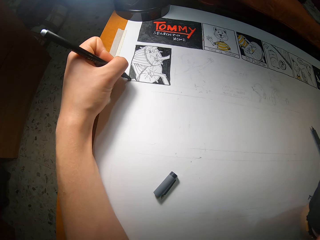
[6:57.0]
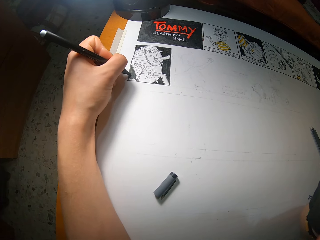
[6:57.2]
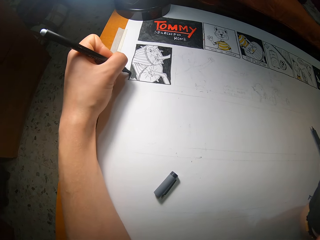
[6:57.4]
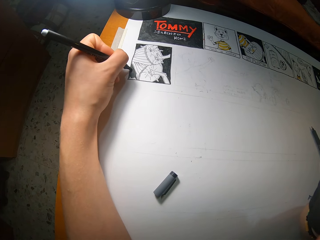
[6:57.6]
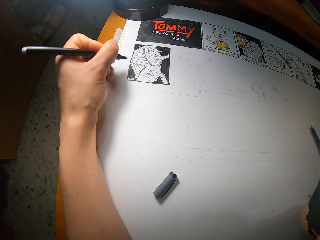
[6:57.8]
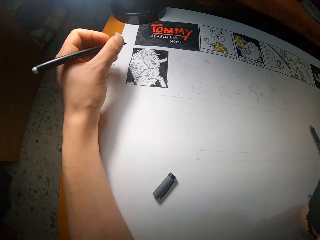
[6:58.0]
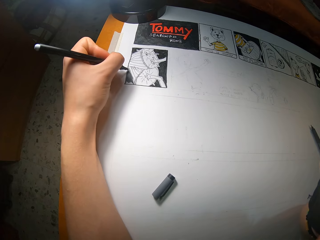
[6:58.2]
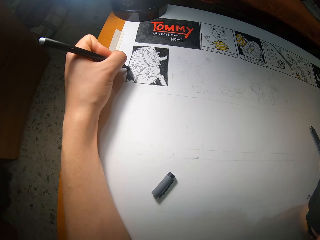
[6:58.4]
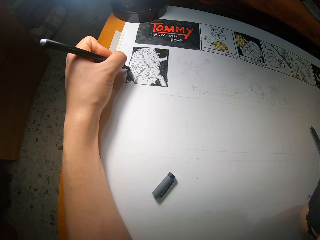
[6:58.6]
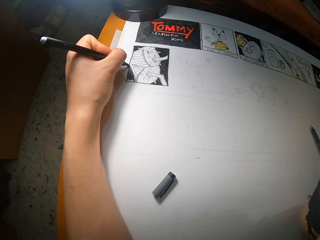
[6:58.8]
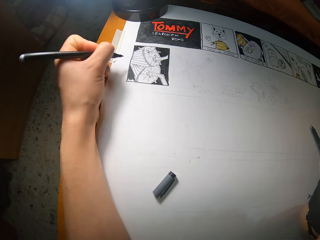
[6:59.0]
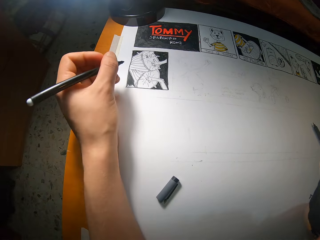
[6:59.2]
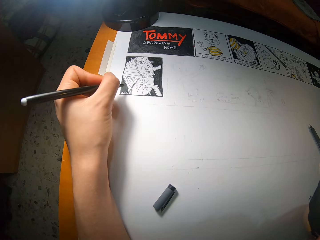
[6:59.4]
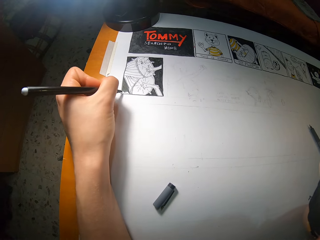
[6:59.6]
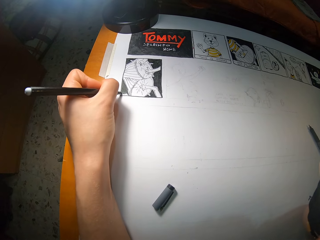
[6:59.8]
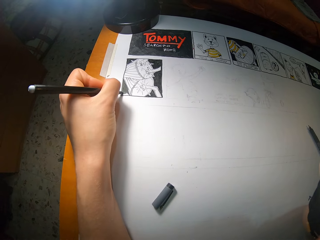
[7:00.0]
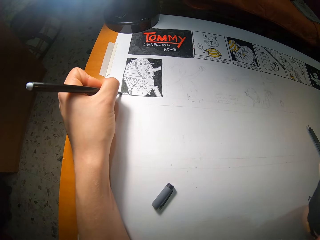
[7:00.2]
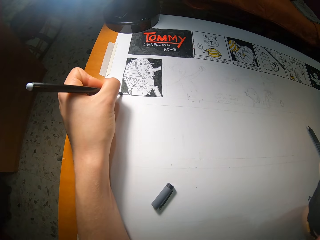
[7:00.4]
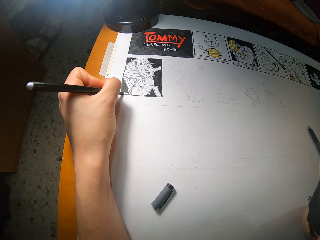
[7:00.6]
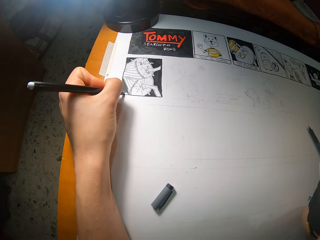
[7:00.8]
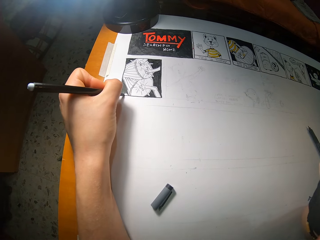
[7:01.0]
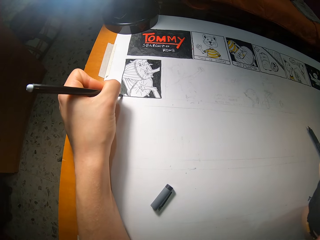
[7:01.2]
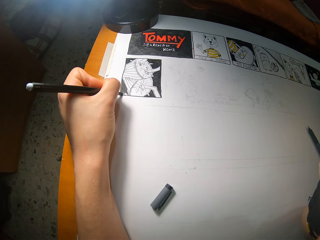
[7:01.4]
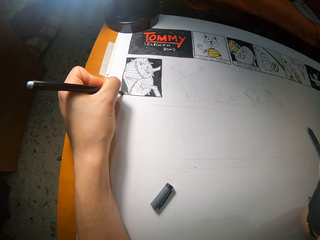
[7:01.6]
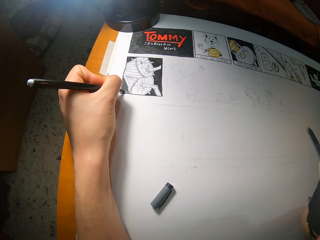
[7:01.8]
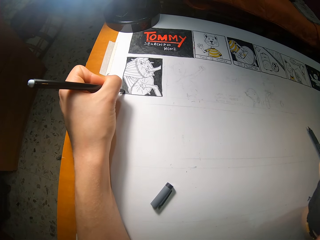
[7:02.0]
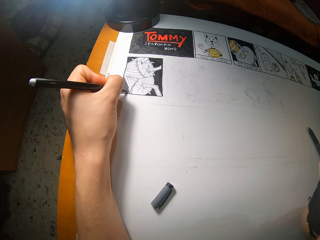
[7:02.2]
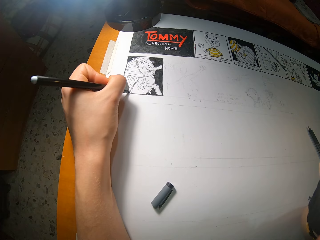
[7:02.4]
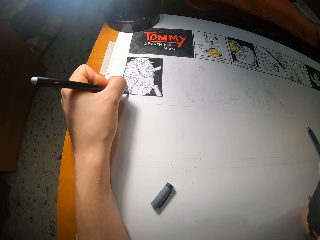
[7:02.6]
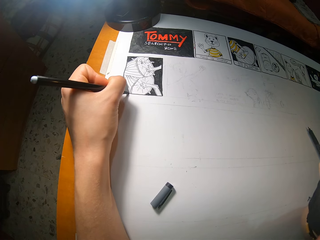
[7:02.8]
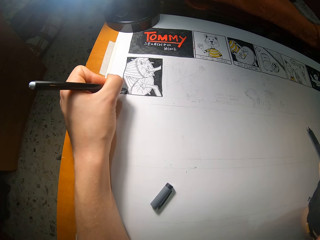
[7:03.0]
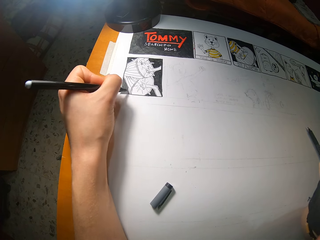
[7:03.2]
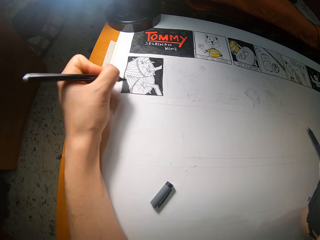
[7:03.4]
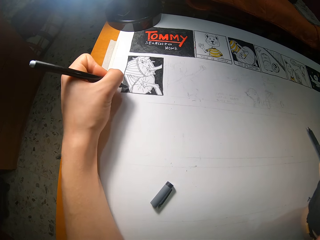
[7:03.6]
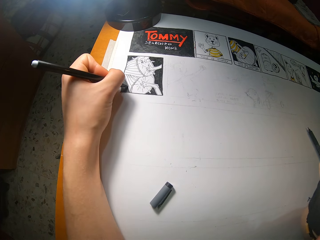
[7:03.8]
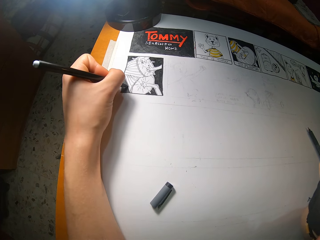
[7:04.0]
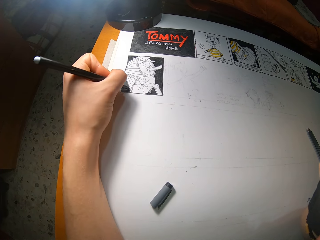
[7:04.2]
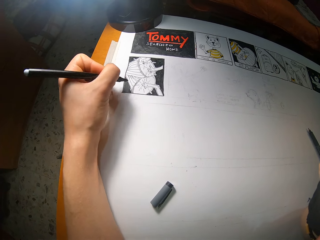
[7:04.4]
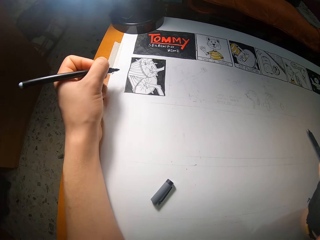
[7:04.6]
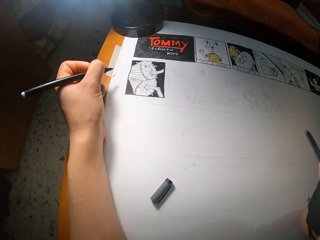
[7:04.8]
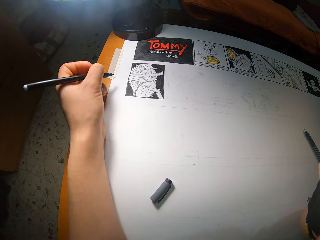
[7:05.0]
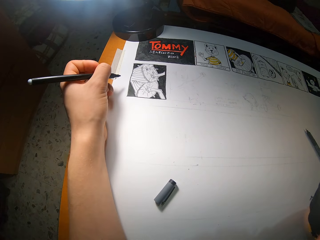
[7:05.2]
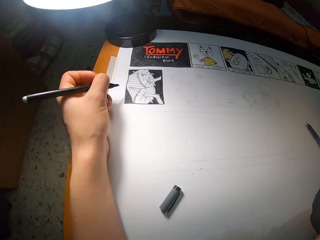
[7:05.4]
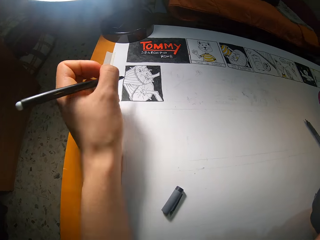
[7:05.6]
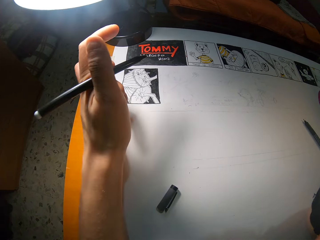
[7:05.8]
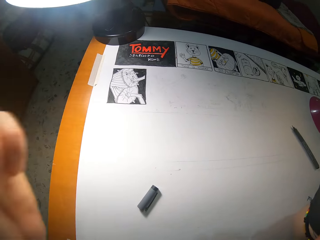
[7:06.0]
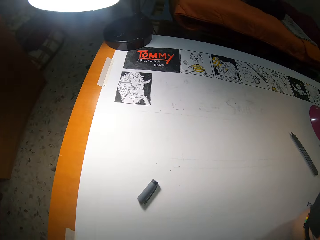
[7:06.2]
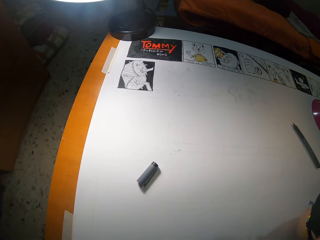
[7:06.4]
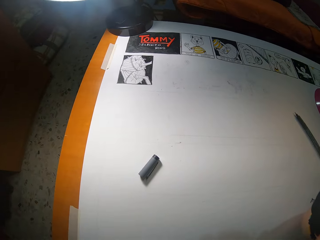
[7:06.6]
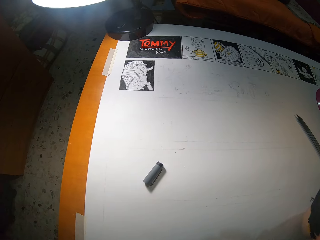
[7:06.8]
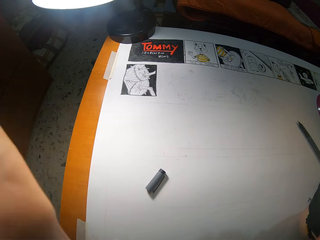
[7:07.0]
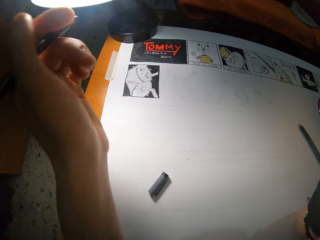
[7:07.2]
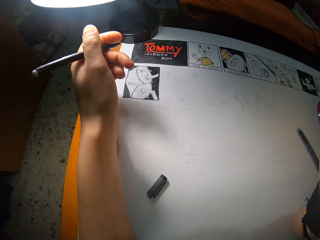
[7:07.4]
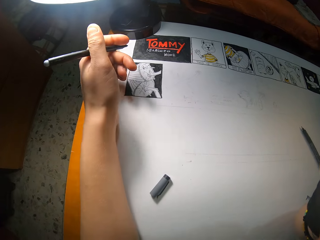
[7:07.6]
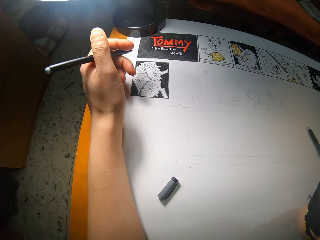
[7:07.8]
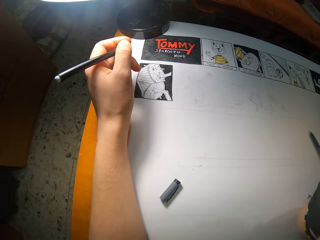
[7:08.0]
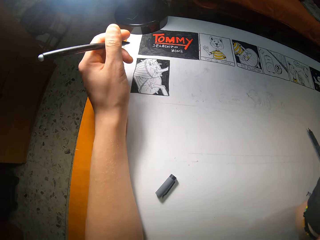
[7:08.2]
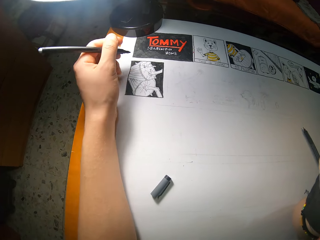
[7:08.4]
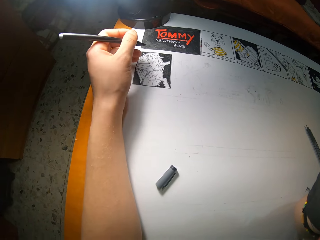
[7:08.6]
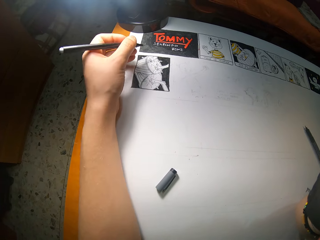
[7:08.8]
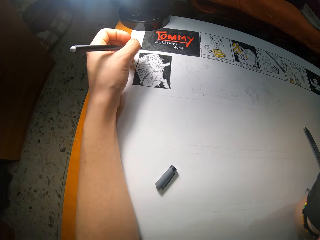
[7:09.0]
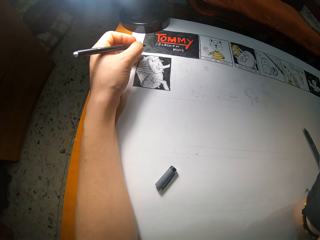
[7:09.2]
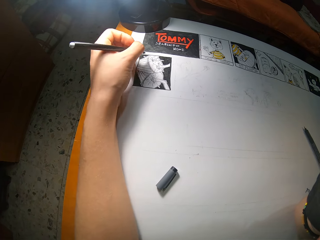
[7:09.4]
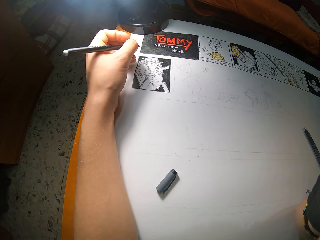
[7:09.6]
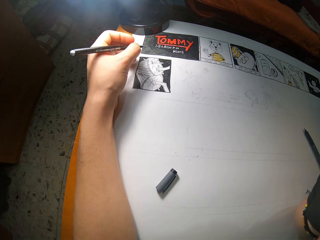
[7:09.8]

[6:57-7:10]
The camera wearer raises his left hand with a pen. He does something with the hand. He places the hand on the book.

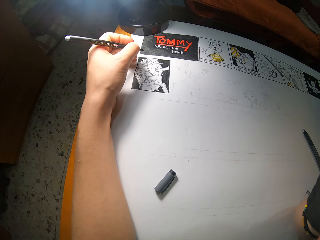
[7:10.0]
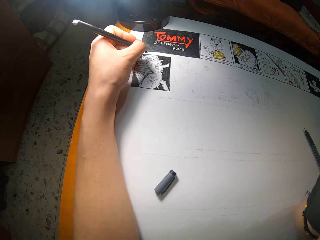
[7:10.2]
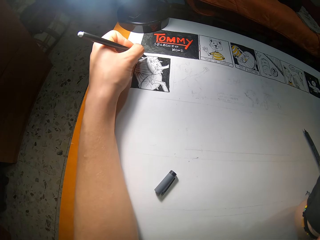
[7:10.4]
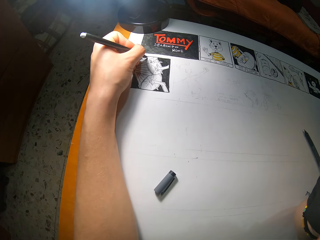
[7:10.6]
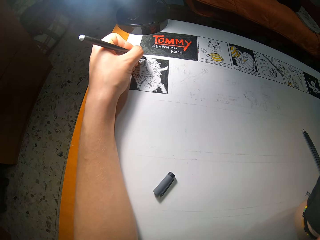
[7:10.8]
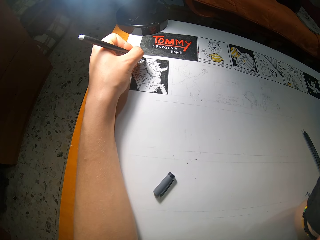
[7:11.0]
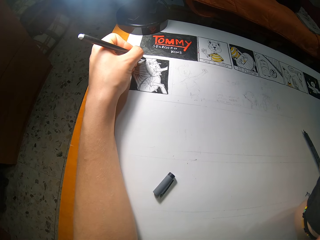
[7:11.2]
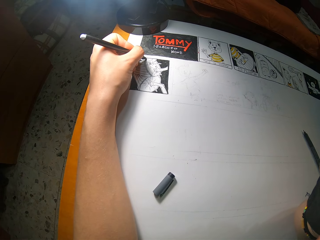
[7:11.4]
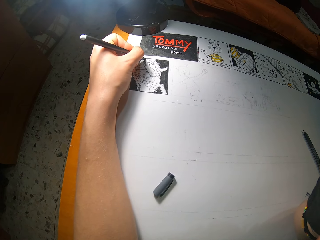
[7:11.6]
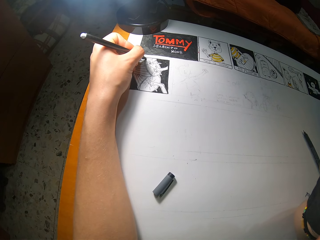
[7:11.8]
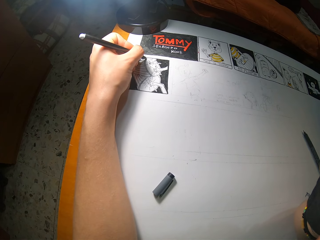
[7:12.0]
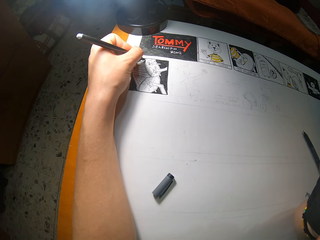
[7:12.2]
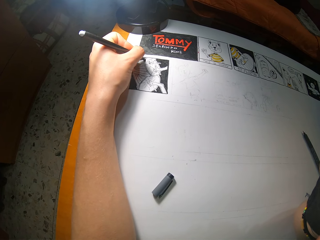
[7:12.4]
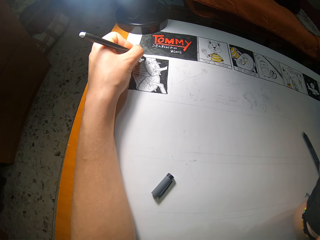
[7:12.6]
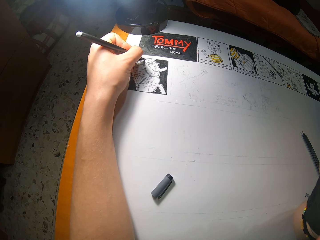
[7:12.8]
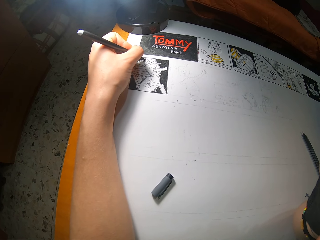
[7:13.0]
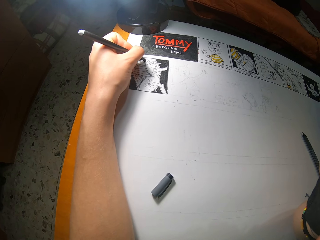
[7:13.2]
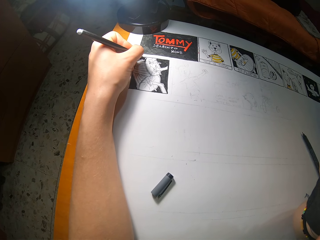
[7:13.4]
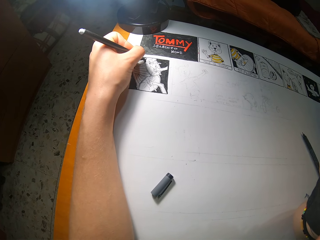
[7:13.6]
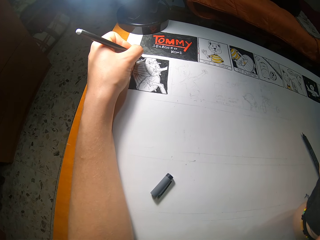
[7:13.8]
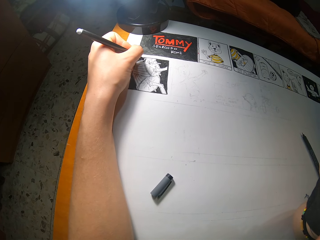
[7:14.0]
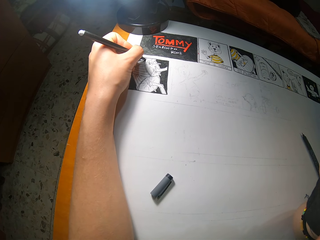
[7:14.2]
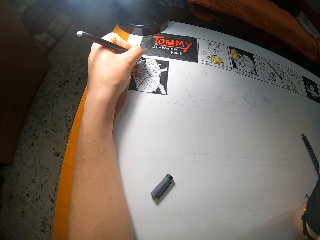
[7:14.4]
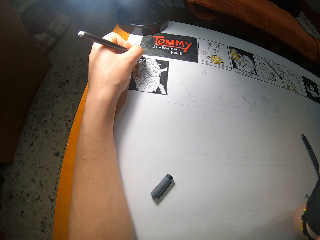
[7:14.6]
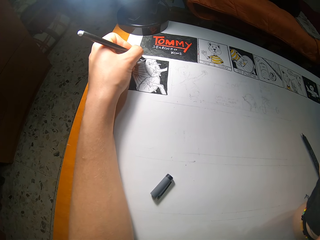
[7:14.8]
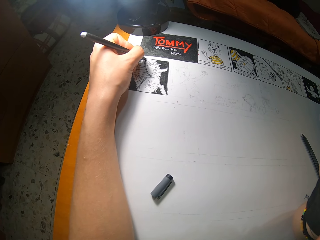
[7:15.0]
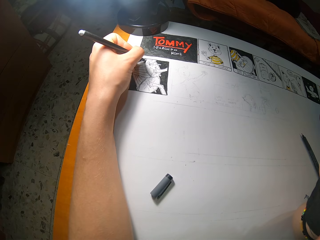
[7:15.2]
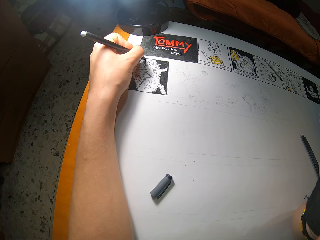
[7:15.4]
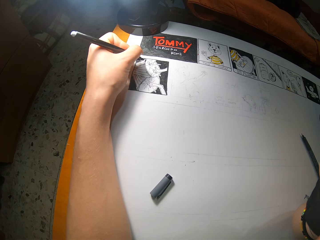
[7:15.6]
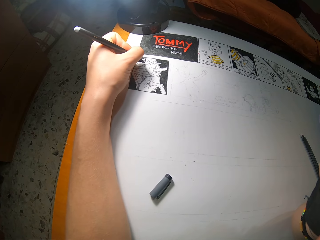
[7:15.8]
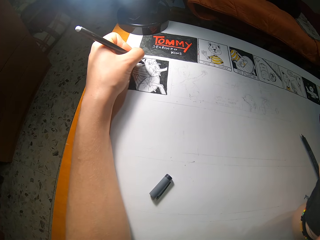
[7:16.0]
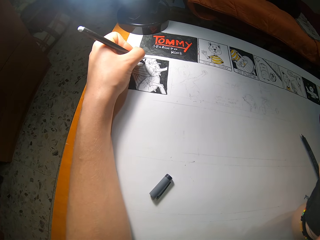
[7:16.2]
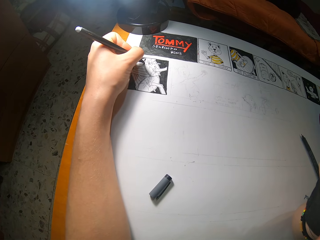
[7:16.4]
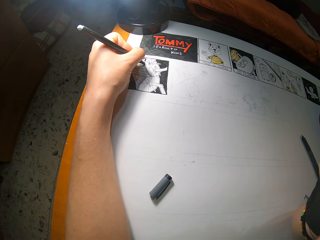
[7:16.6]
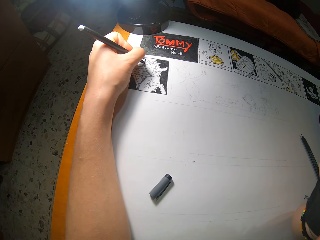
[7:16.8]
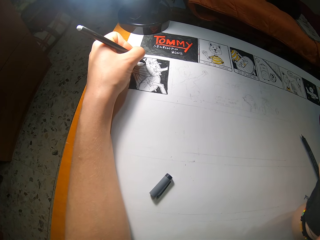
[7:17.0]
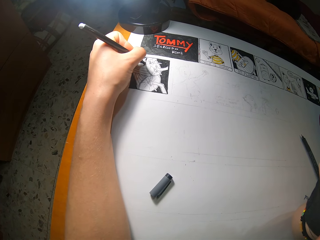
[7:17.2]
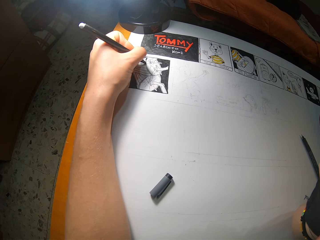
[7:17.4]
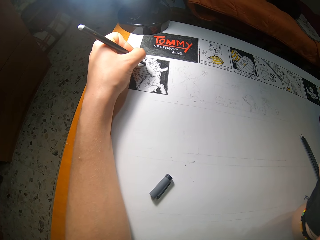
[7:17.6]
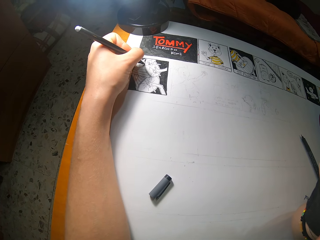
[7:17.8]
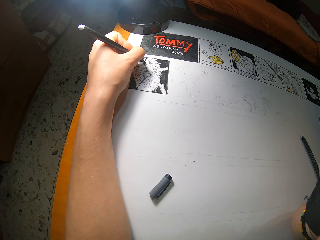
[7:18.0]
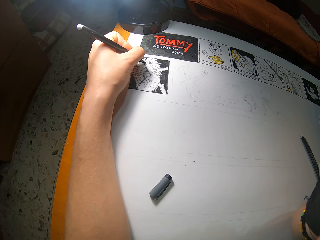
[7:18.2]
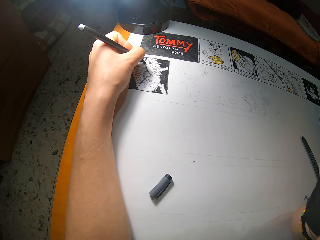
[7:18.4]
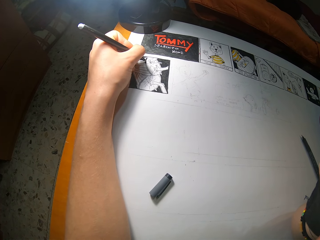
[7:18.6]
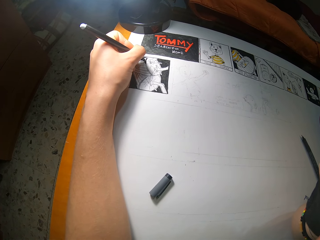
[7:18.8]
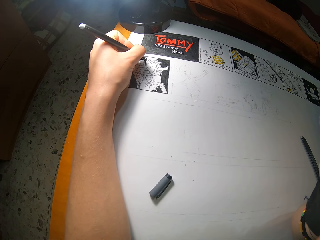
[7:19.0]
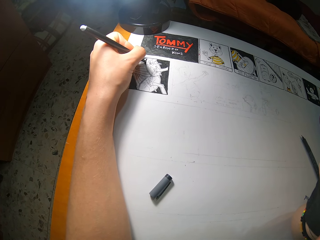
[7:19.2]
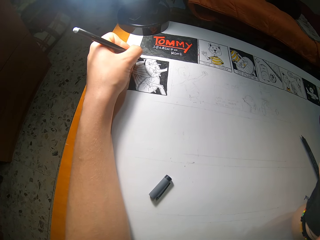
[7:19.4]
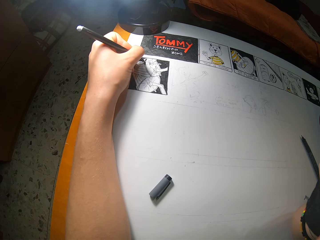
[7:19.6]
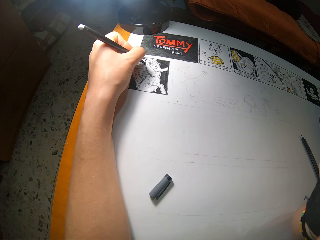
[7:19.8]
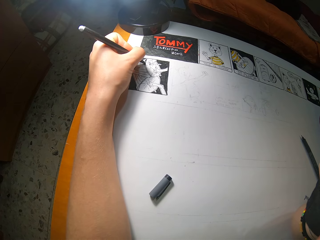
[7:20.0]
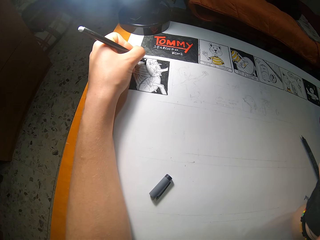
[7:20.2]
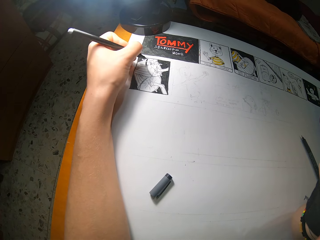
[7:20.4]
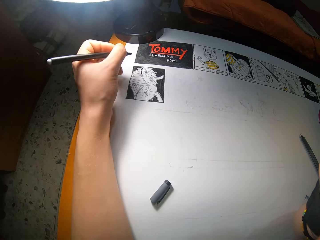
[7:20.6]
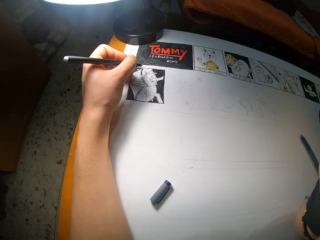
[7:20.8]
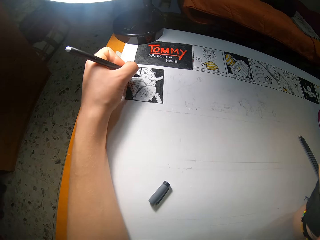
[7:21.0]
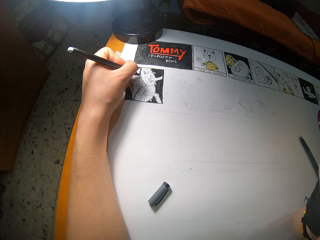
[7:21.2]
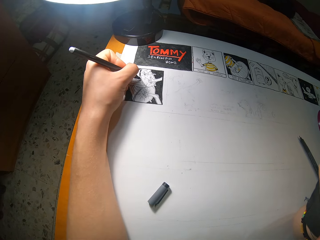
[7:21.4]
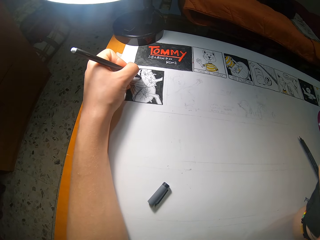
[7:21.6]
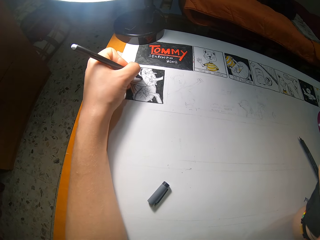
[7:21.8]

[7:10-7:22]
The camera wearer draws on the book with the pen in his left hand.
